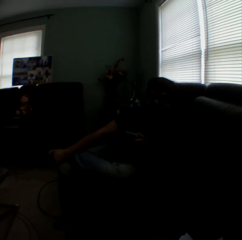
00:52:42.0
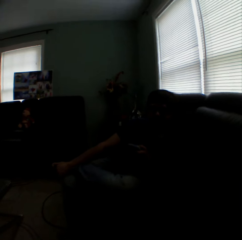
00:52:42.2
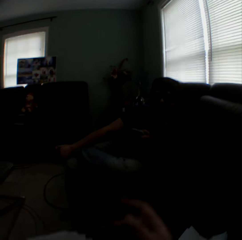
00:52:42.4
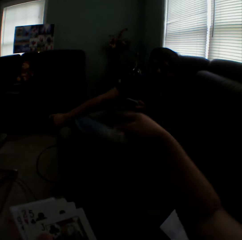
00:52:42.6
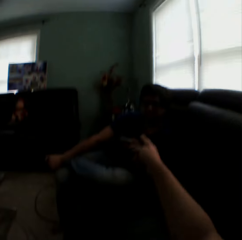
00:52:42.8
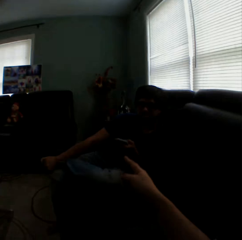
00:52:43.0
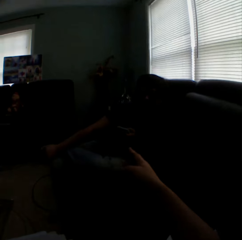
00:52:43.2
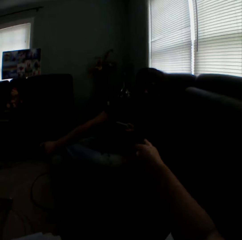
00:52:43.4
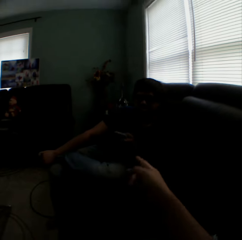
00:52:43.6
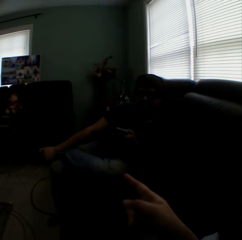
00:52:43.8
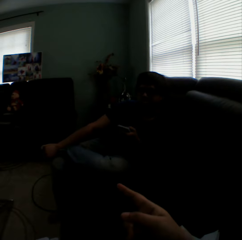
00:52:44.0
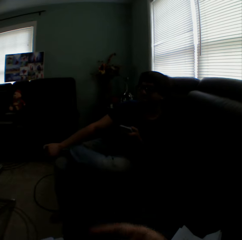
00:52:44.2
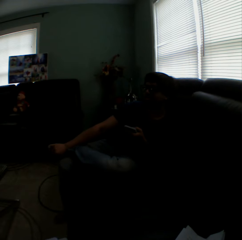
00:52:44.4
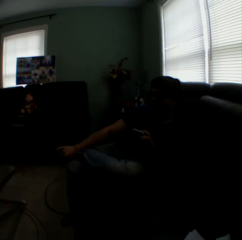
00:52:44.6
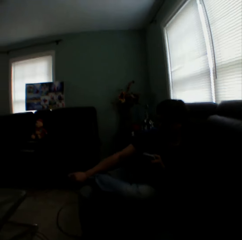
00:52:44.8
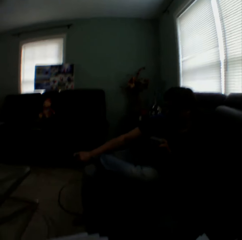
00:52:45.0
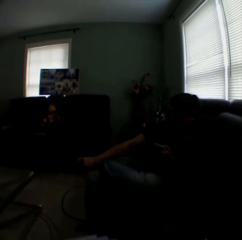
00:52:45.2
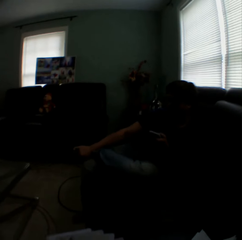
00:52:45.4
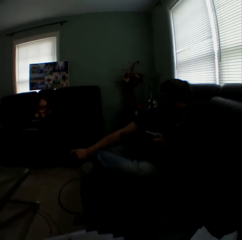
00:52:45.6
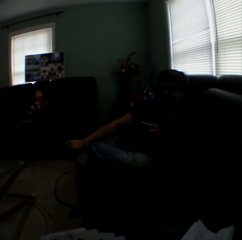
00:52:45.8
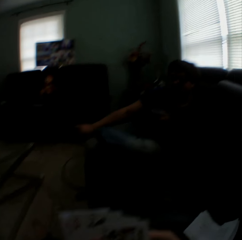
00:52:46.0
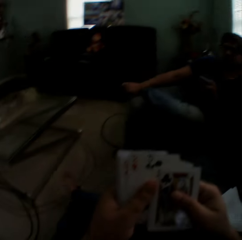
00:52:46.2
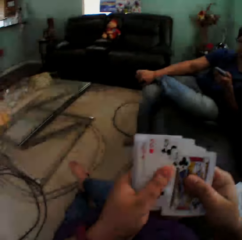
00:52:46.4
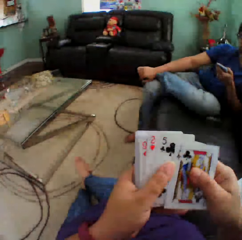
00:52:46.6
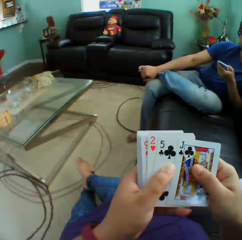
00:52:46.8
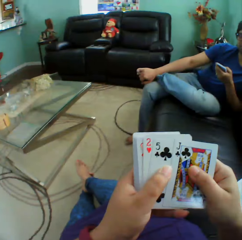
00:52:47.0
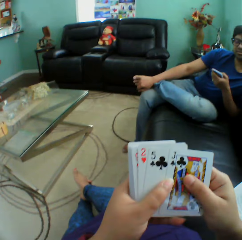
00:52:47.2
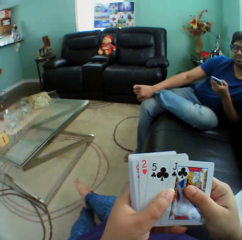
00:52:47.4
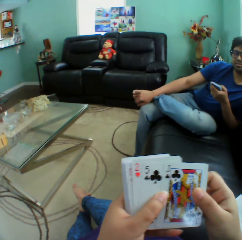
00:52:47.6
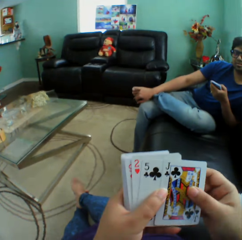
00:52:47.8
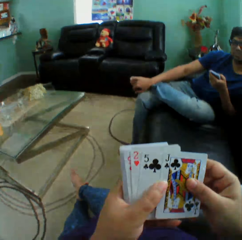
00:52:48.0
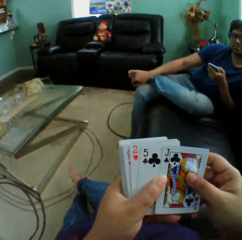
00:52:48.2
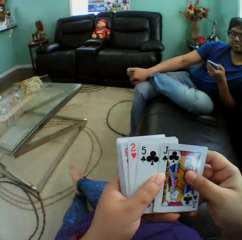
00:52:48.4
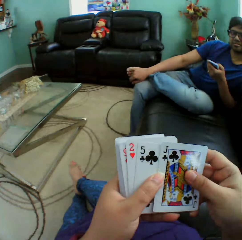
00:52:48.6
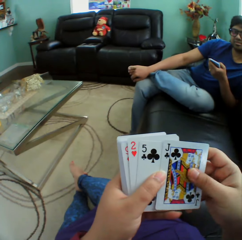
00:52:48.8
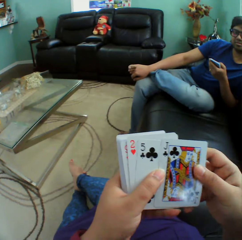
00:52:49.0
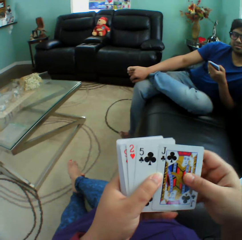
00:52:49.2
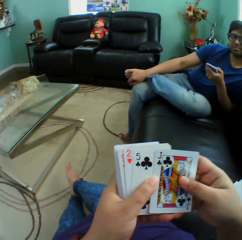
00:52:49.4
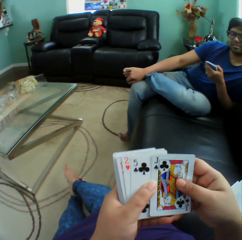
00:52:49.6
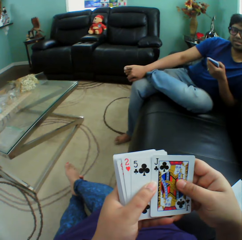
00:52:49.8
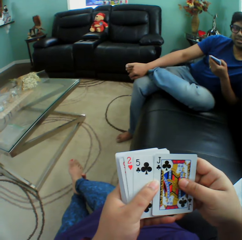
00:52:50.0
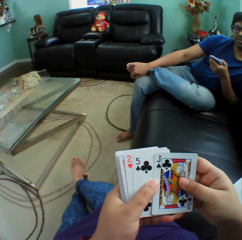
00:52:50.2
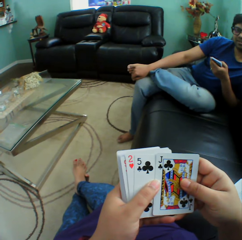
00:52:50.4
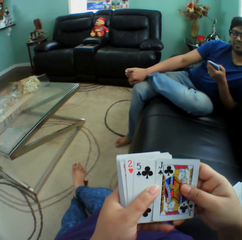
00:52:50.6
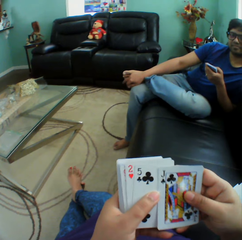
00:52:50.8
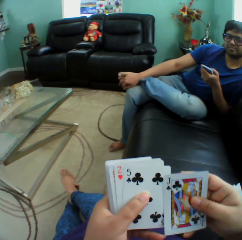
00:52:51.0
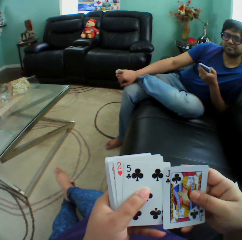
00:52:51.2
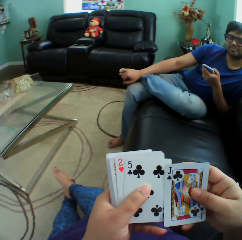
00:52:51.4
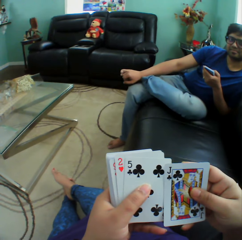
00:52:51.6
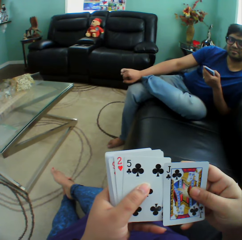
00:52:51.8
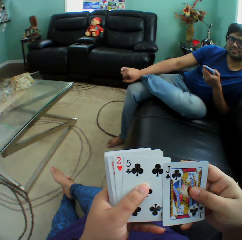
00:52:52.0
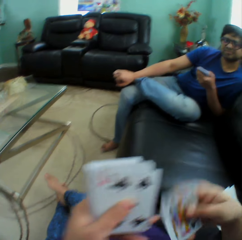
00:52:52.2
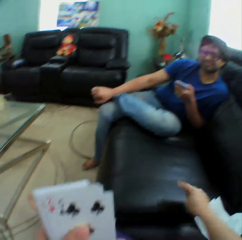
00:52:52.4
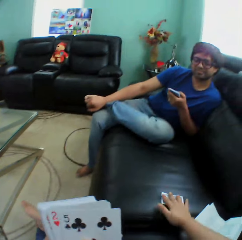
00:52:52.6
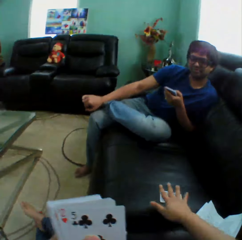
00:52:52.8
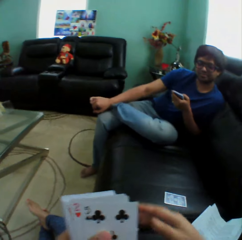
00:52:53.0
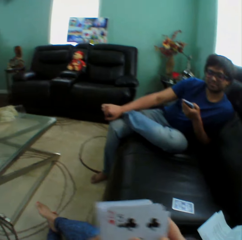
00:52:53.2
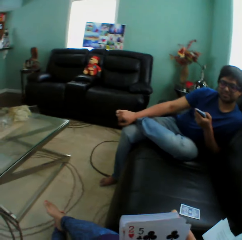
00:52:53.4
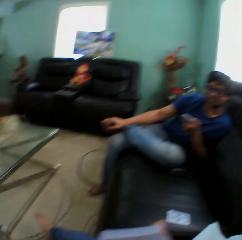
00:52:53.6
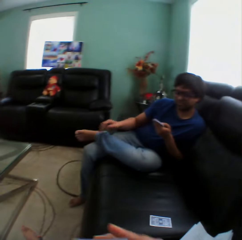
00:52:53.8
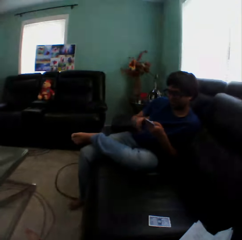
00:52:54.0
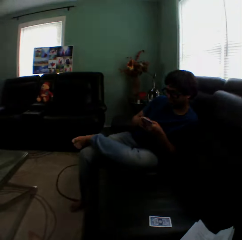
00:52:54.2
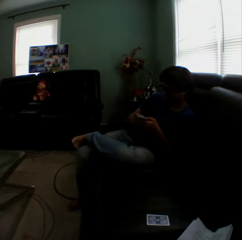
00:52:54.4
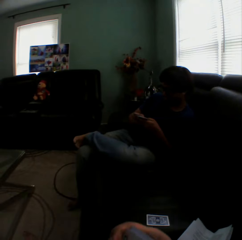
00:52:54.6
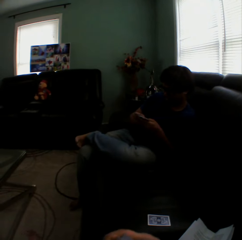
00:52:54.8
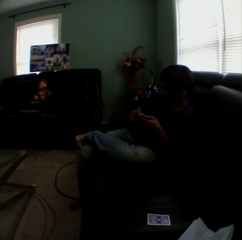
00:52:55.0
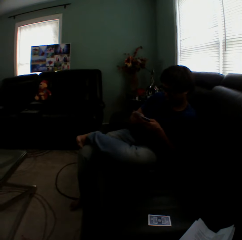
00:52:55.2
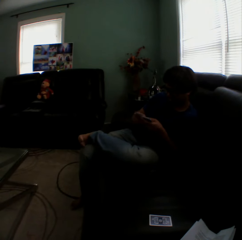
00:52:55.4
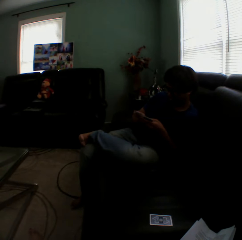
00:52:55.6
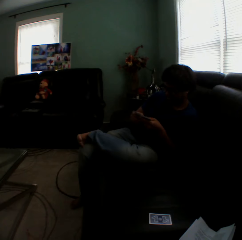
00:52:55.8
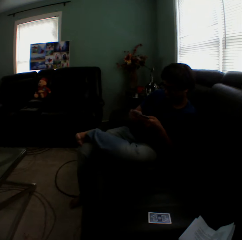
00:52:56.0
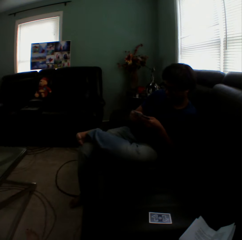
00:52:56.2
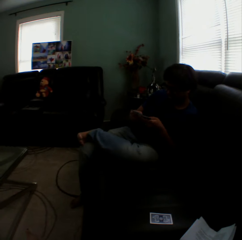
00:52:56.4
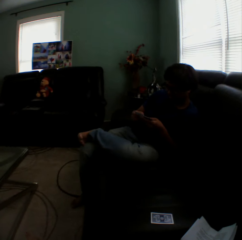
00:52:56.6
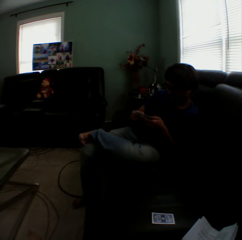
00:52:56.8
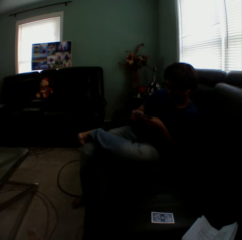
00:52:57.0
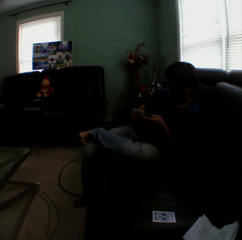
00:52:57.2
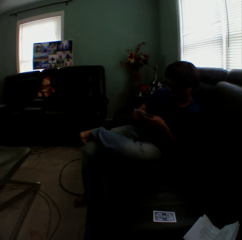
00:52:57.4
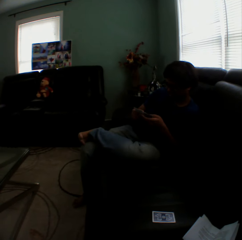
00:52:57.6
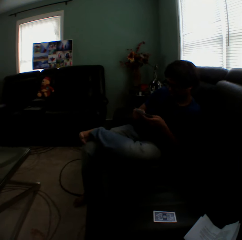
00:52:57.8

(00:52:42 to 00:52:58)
The camera wearer gestures with her hand. She puts a card on the couch.

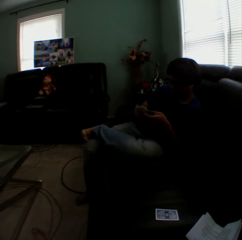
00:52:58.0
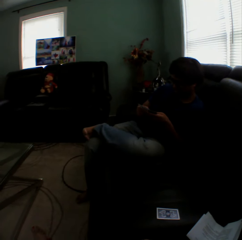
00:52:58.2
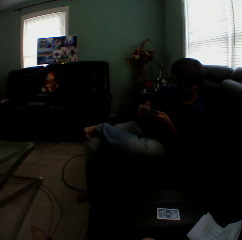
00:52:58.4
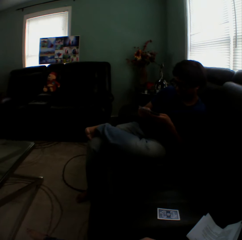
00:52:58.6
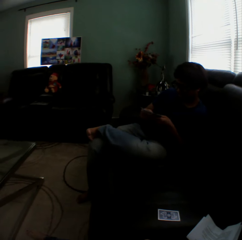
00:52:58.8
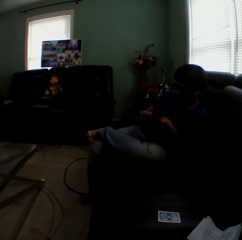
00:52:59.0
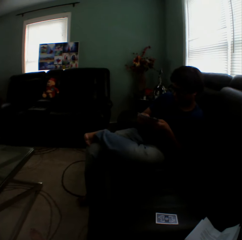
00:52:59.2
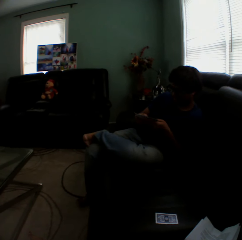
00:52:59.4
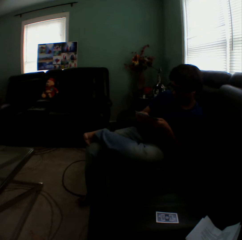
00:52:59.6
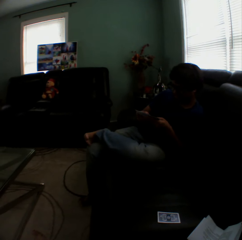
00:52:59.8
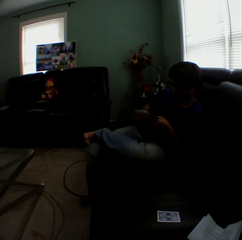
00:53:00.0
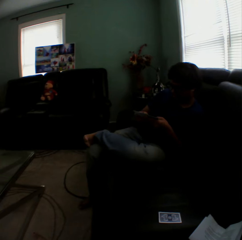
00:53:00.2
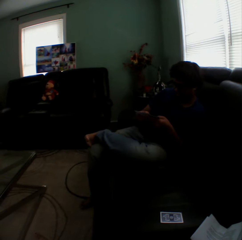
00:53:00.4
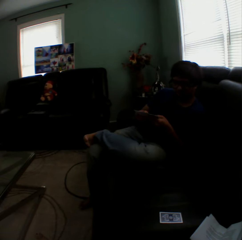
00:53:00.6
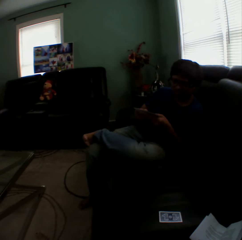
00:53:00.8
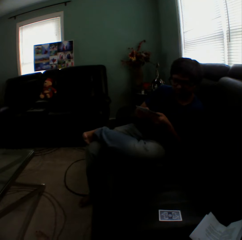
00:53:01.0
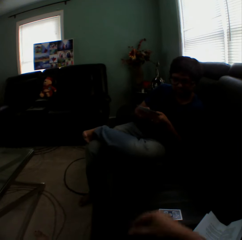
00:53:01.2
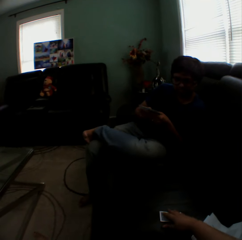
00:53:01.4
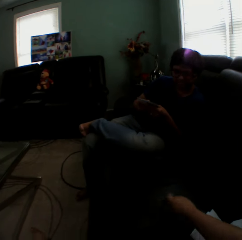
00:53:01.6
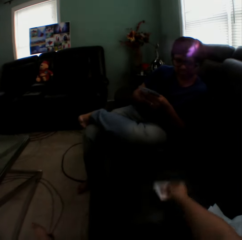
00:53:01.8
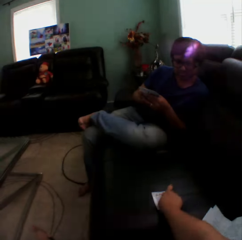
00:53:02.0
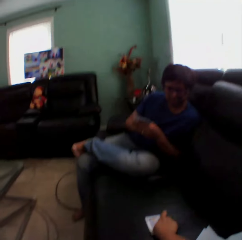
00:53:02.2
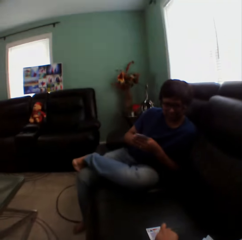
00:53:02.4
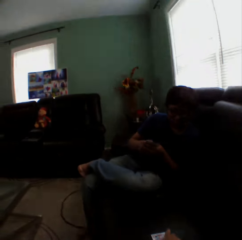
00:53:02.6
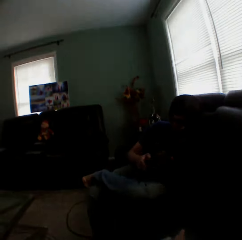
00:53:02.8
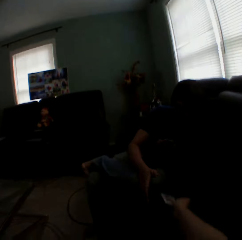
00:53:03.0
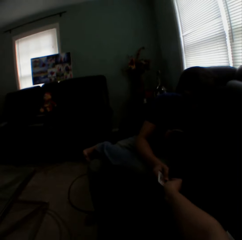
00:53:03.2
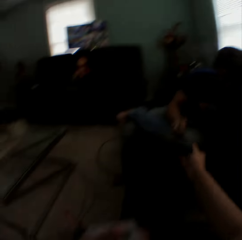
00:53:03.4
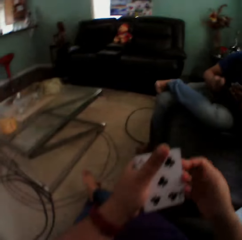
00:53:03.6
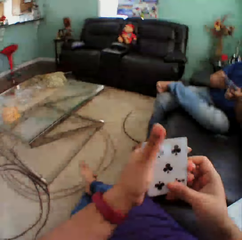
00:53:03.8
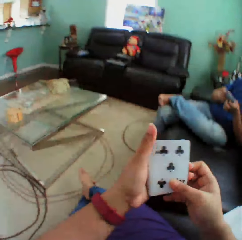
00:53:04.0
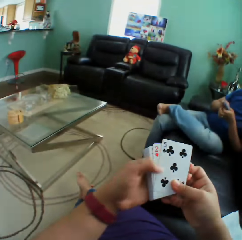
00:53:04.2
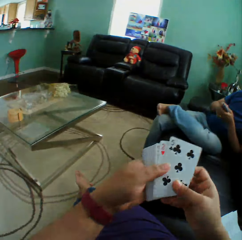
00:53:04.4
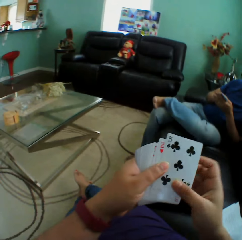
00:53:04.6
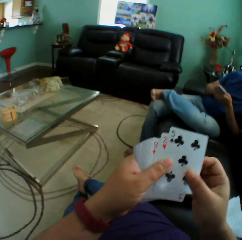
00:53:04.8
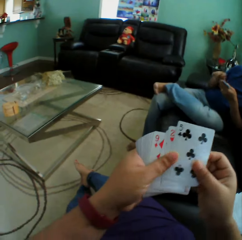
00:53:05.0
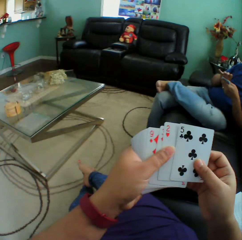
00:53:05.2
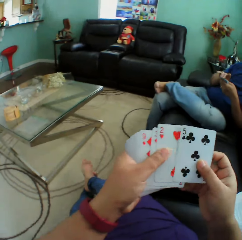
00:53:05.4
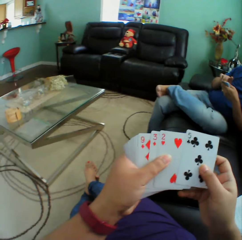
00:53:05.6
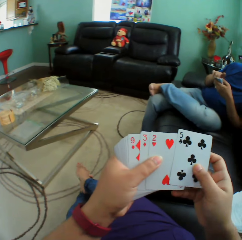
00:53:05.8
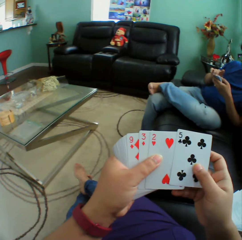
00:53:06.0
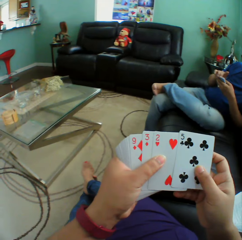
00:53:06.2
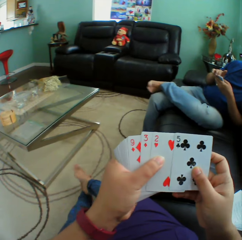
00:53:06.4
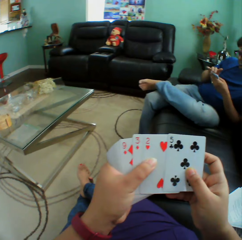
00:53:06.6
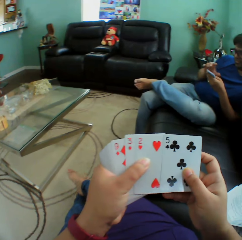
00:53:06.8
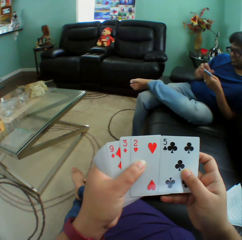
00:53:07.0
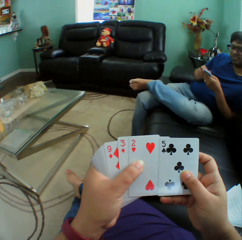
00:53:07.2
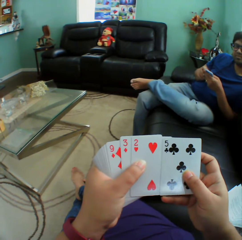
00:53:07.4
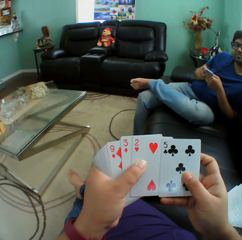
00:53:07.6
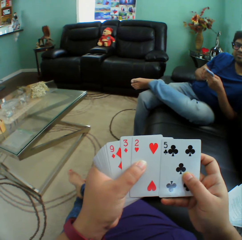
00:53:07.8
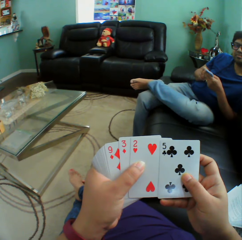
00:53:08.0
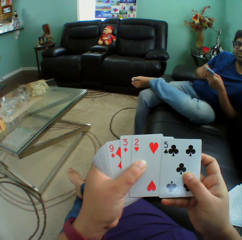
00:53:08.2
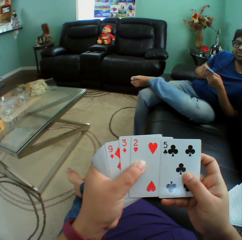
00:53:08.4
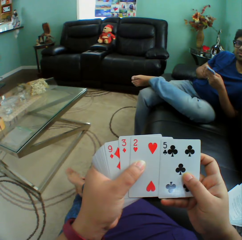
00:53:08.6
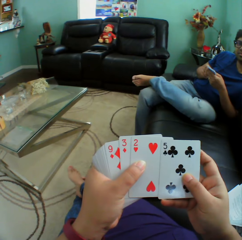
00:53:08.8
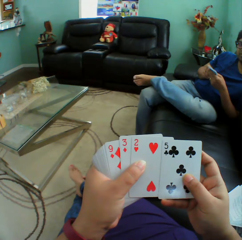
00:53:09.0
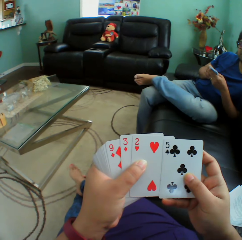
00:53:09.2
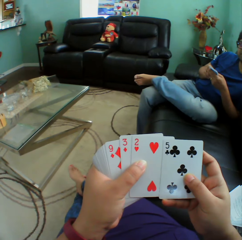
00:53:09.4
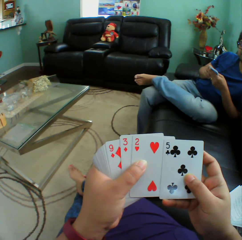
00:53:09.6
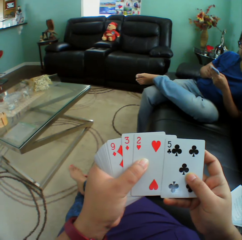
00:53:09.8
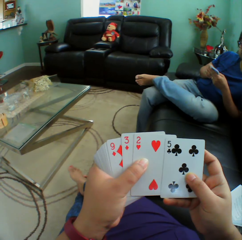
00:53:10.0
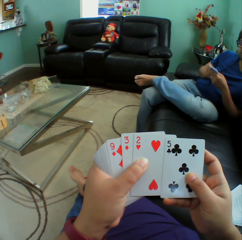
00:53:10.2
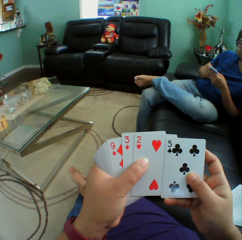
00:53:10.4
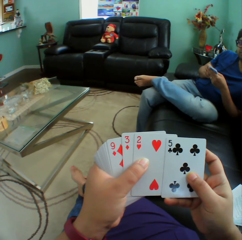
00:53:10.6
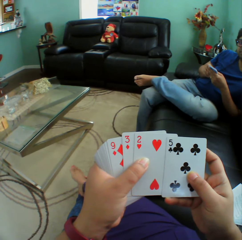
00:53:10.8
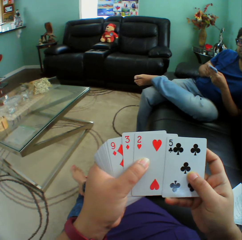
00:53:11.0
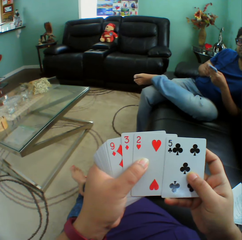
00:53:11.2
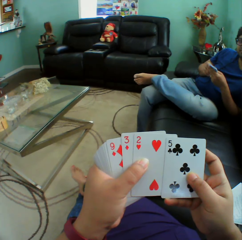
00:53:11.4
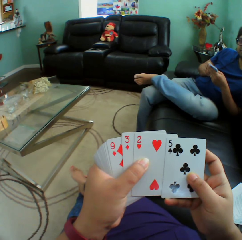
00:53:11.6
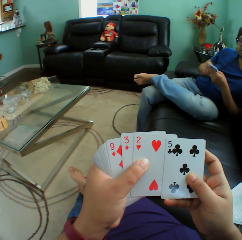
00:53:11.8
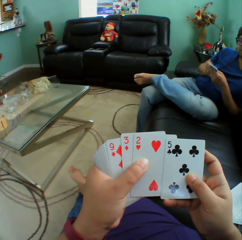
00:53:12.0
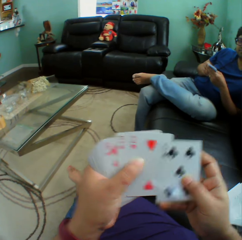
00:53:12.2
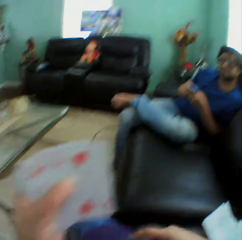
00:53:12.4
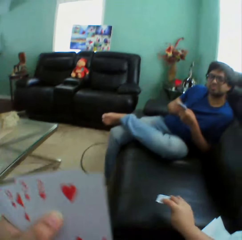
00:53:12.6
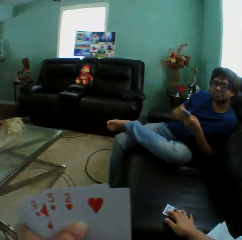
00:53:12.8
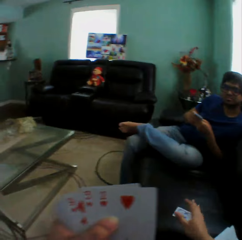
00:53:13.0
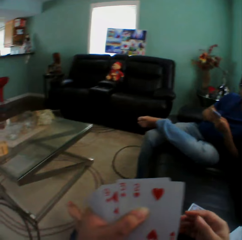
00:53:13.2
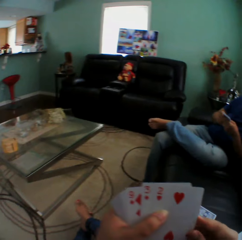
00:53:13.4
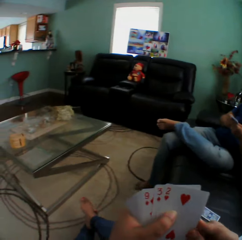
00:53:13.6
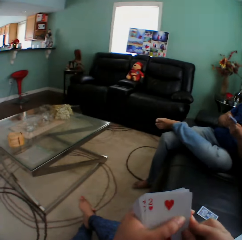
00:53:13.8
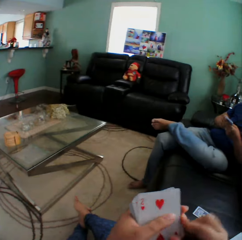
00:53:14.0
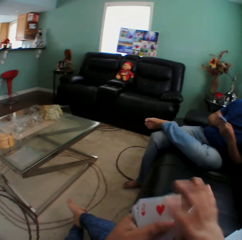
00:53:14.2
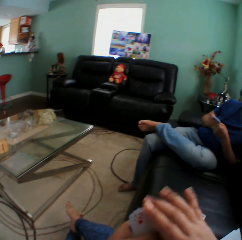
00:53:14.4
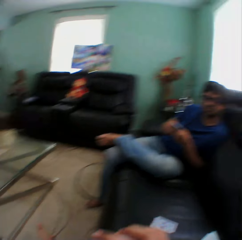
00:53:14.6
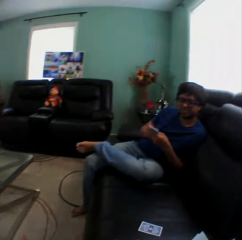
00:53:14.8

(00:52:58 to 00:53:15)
The camera wearer holds the card. She puts down the card and lifts her hand. A man takes the card from the camera wearer. The camera wearer looks at the cards. She puts a card on the couch.
